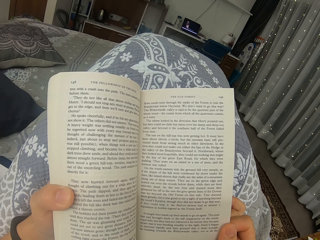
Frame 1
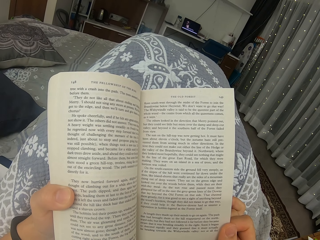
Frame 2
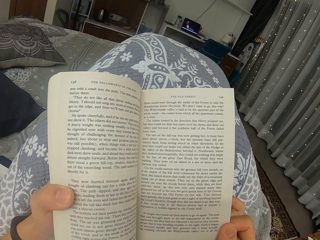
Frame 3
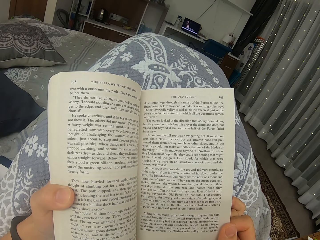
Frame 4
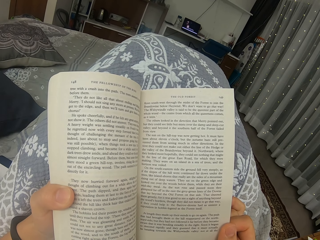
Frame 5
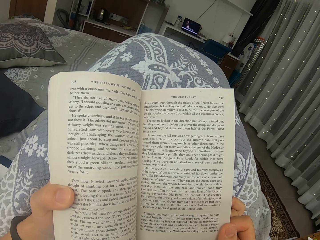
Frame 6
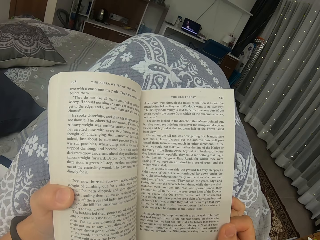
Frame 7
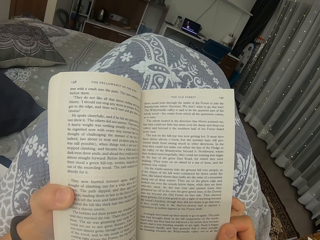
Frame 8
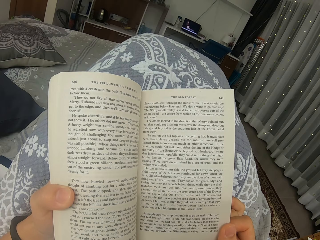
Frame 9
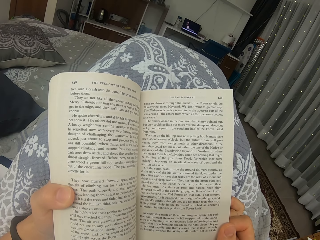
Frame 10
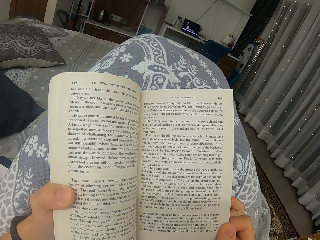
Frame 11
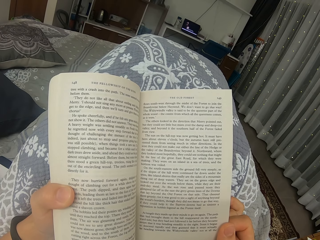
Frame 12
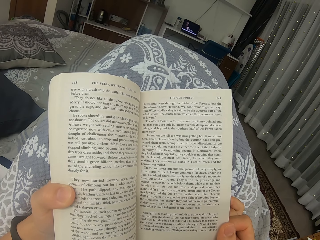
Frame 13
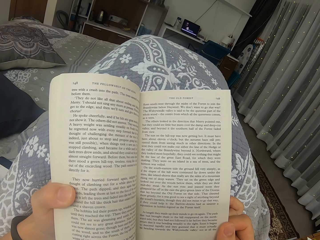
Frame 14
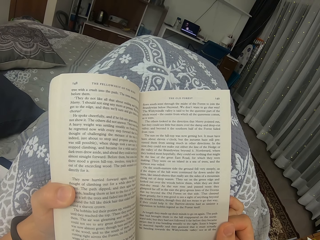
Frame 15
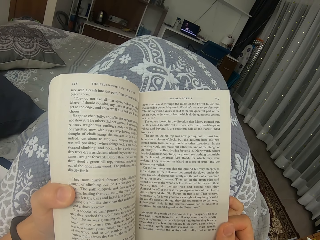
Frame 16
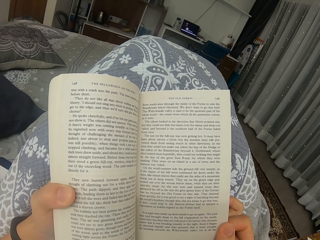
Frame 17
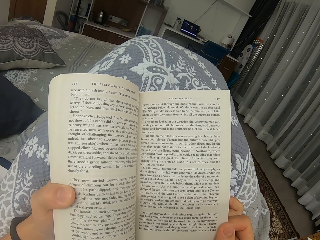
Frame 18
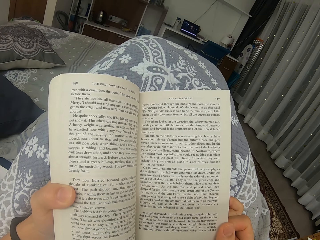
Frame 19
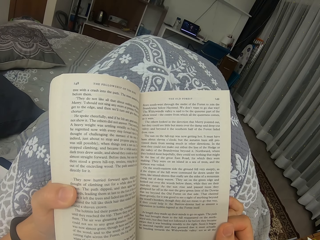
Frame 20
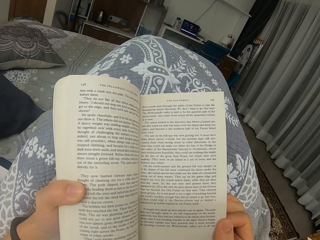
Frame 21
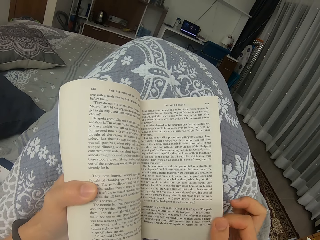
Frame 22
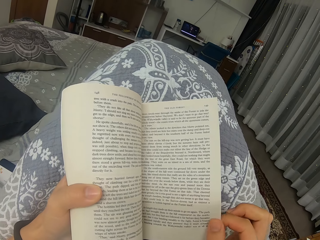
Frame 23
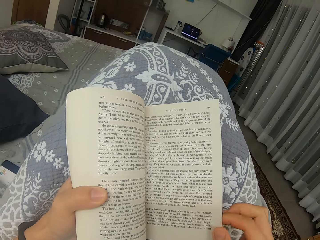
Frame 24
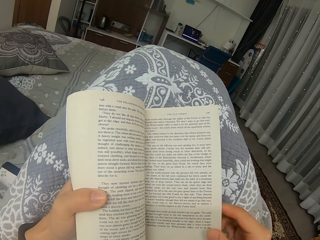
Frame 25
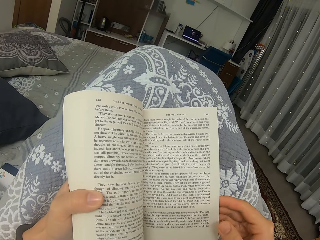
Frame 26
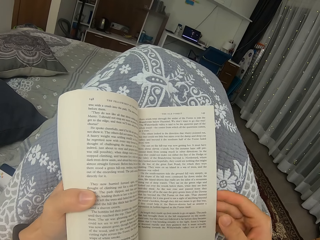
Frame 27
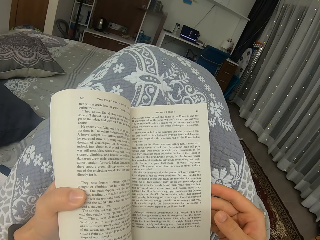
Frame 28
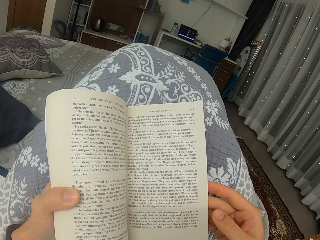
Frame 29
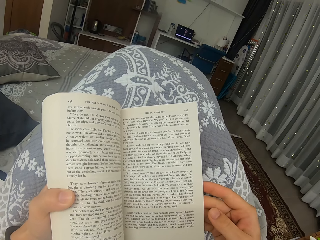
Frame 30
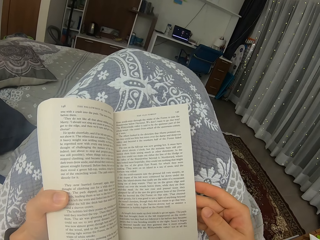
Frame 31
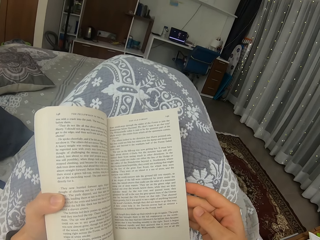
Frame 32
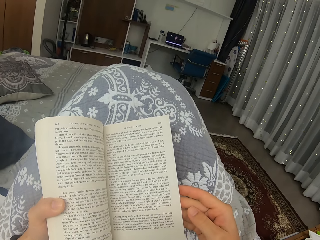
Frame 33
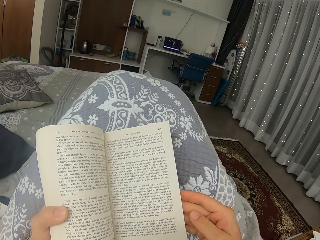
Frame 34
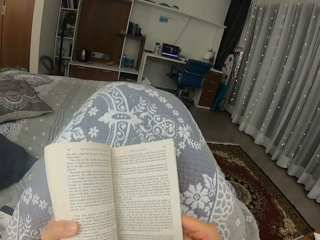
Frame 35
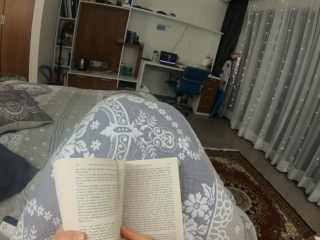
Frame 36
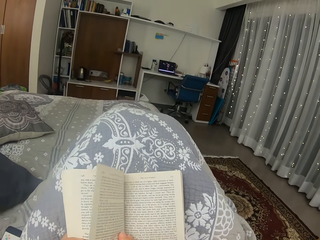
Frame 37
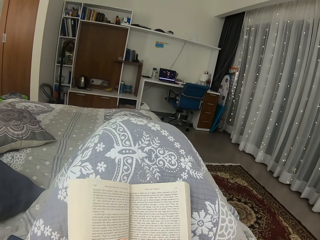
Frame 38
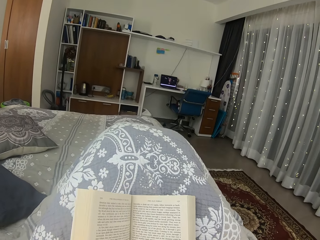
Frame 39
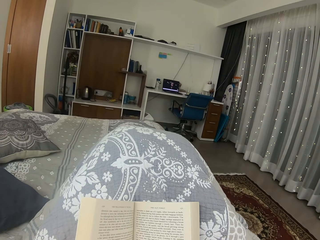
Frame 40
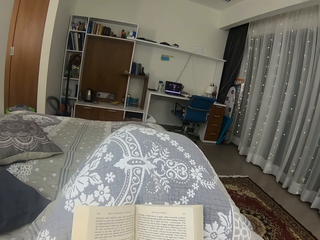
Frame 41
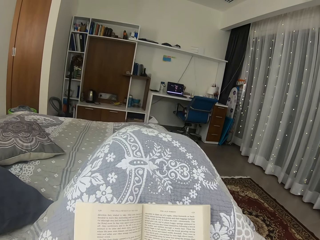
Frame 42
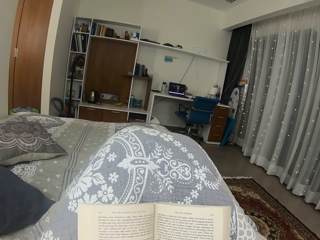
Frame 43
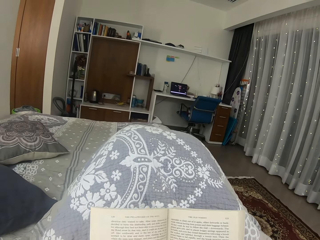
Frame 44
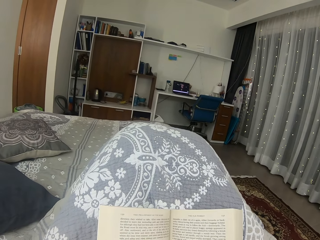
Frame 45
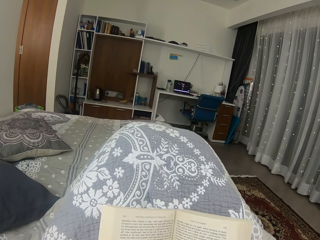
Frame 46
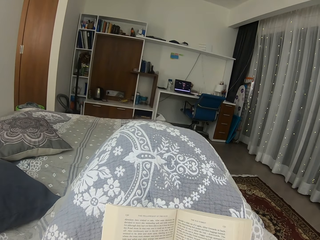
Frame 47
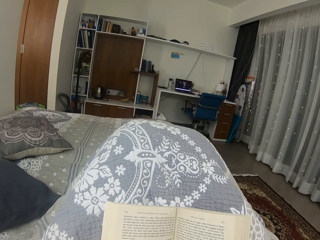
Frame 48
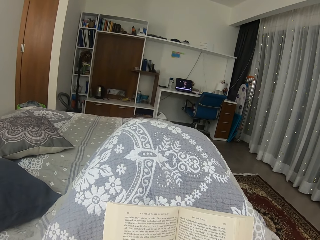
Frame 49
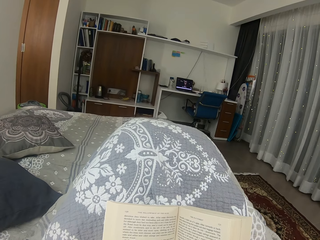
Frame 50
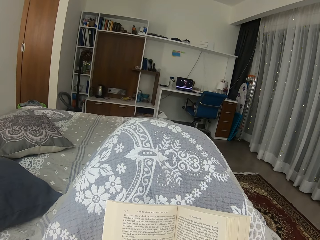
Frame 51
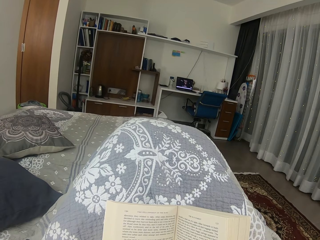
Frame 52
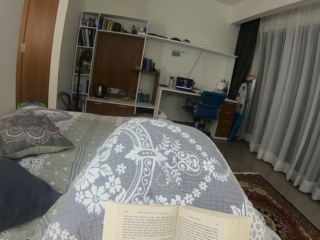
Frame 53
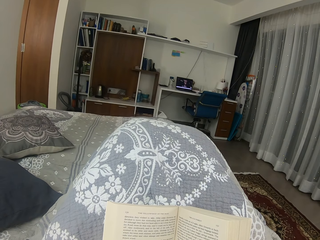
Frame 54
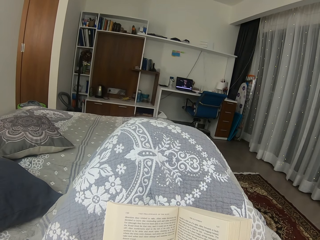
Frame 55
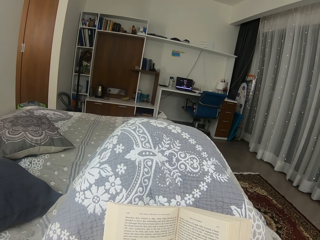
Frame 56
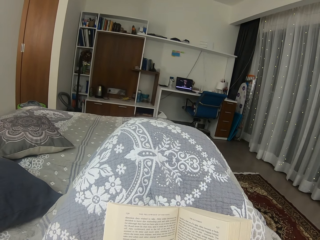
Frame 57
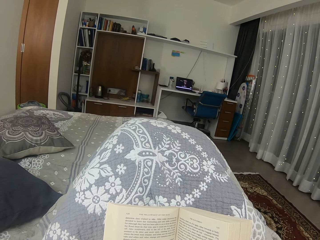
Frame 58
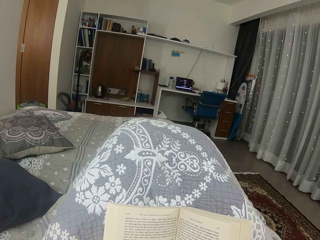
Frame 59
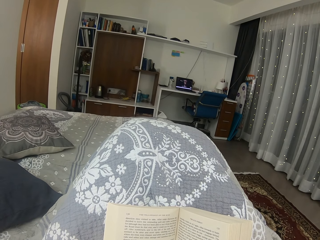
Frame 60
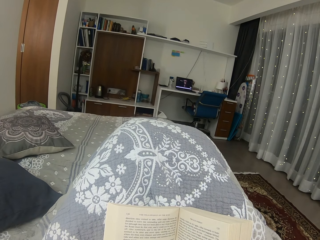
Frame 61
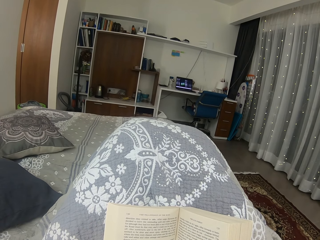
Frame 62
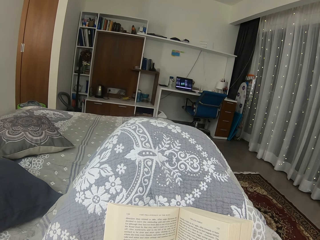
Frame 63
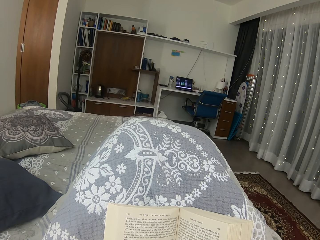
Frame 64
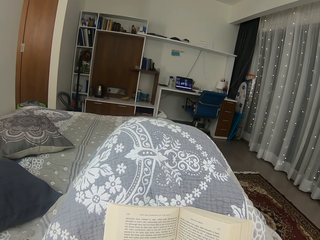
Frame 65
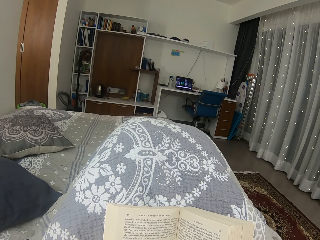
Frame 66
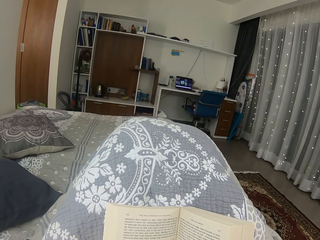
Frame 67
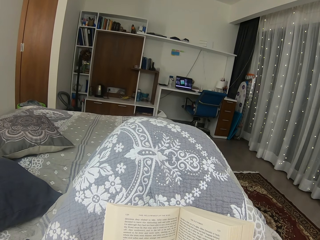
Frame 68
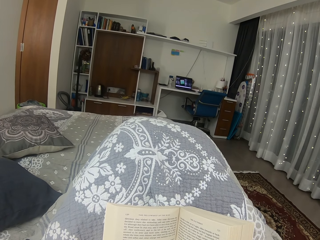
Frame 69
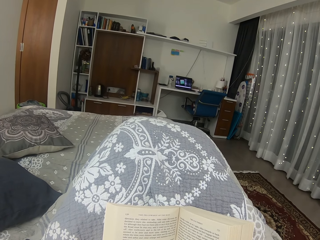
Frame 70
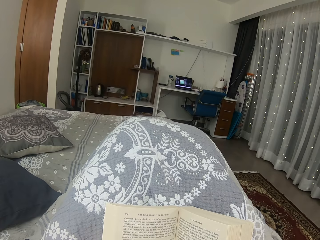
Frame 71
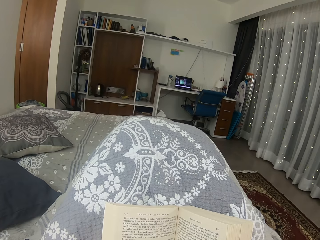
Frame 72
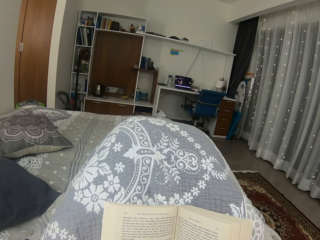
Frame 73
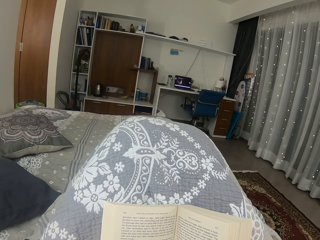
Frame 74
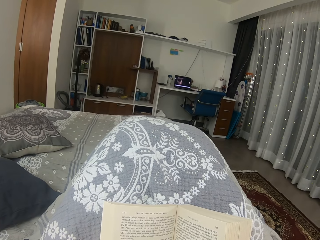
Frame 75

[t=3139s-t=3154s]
The camera wearer moves the right hand. They turn a page. They read a novel.

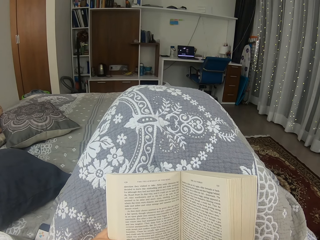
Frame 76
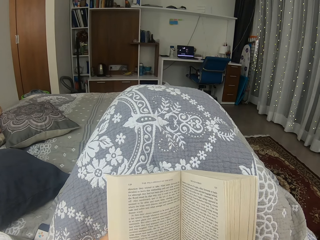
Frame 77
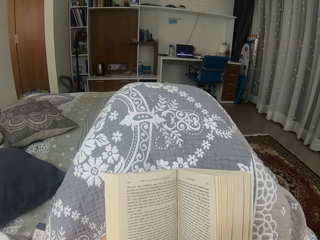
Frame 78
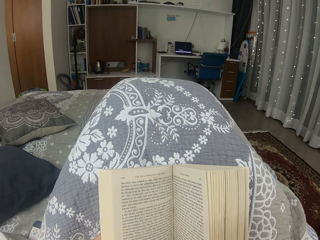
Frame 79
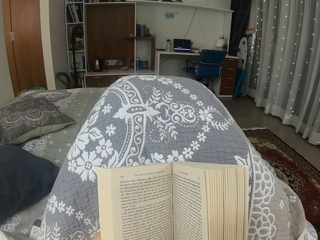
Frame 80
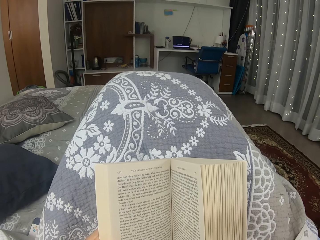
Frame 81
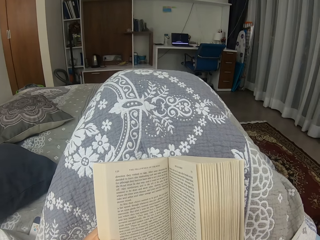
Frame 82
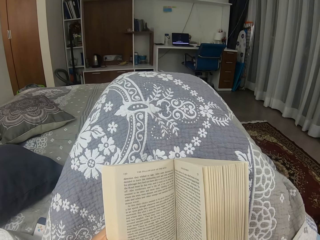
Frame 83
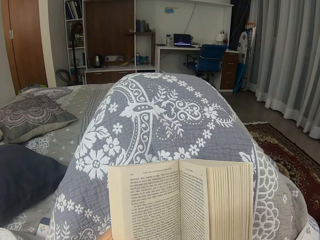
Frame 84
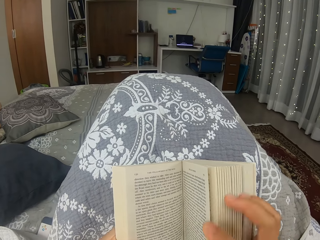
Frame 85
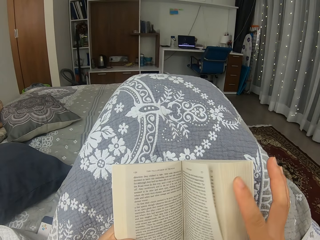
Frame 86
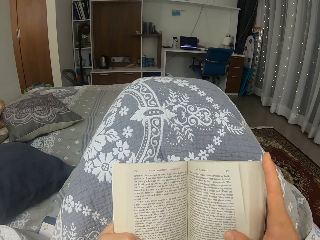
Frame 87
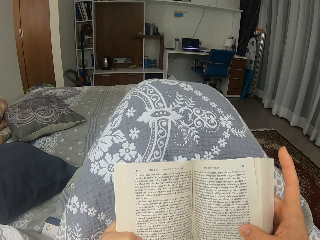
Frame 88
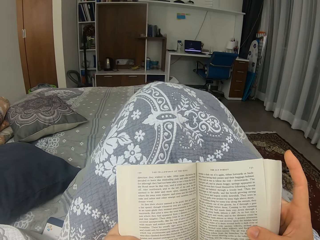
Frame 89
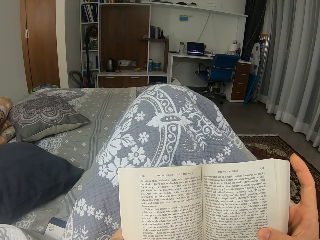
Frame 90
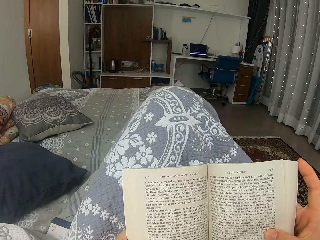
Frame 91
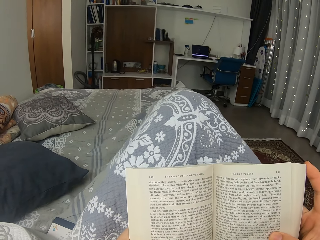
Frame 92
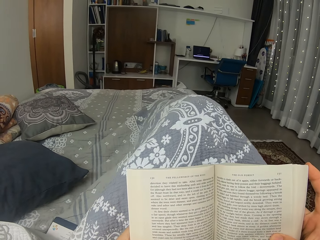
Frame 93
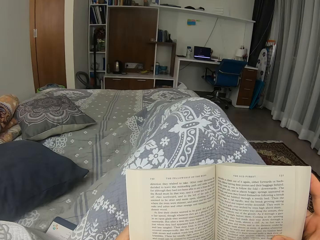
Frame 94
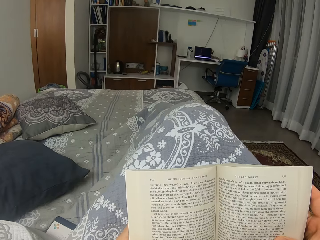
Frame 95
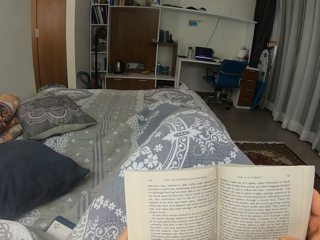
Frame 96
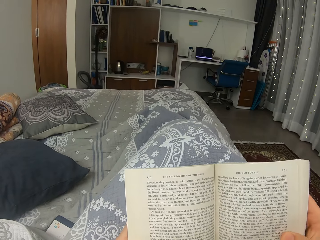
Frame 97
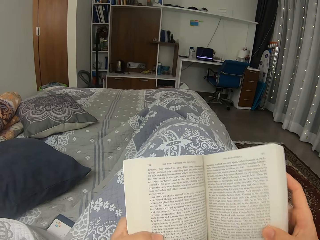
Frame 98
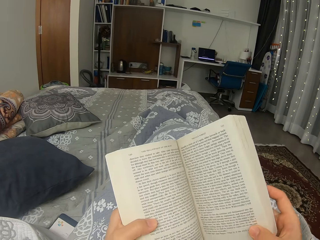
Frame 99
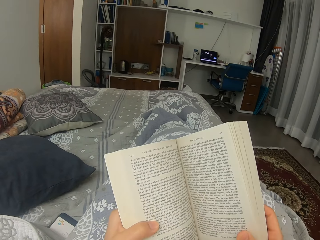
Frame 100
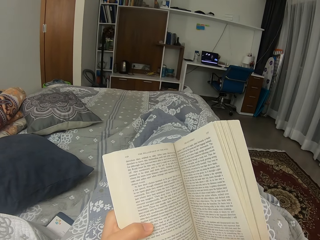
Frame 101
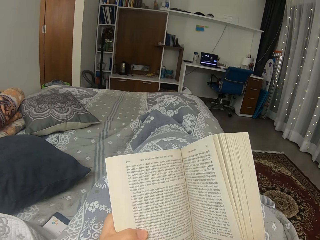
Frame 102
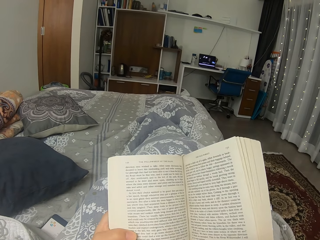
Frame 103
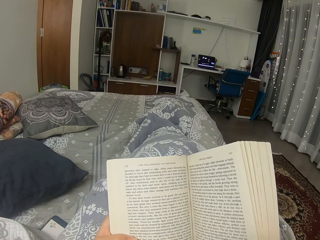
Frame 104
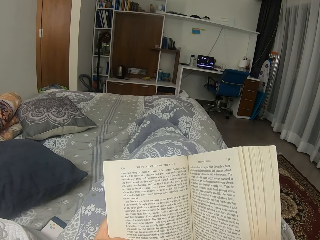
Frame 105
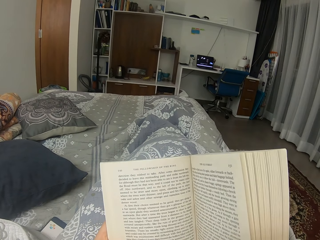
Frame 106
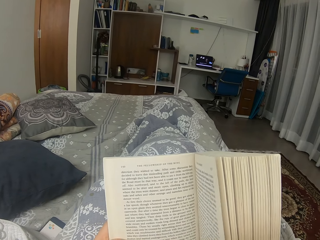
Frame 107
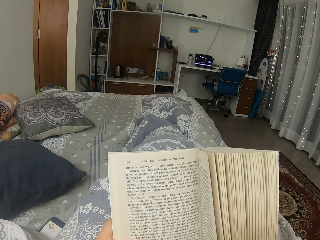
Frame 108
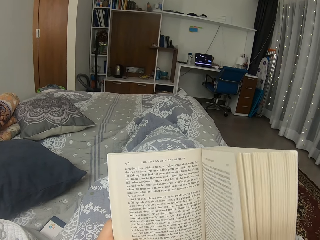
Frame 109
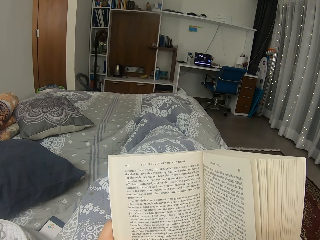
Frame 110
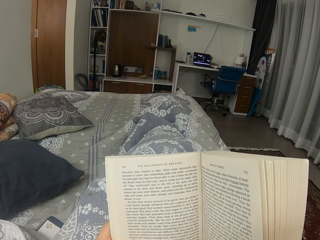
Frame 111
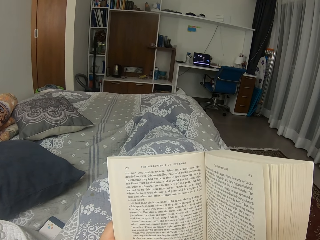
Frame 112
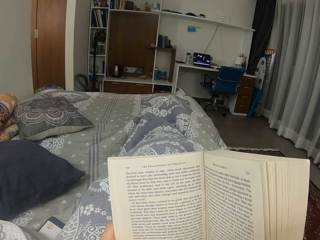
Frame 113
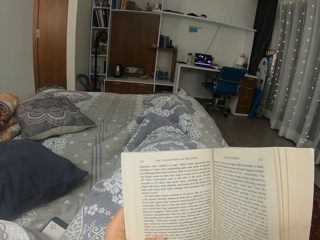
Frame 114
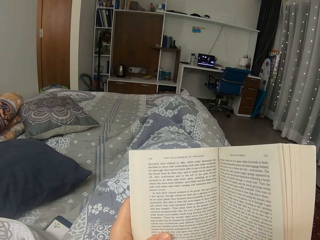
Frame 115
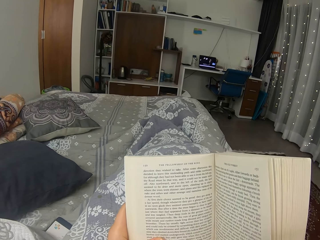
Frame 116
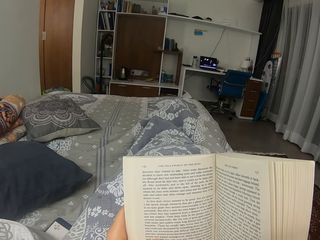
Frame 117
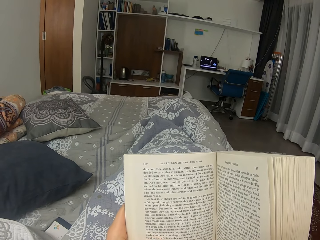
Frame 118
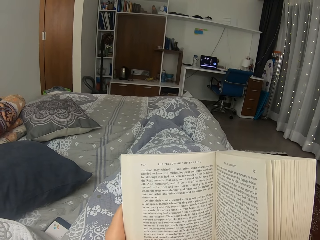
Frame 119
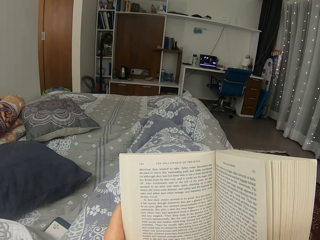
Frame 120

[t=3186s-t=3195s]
The camera wearer moves around. They hold a novel with a hand. They move around. They read the novel. They move the book.
